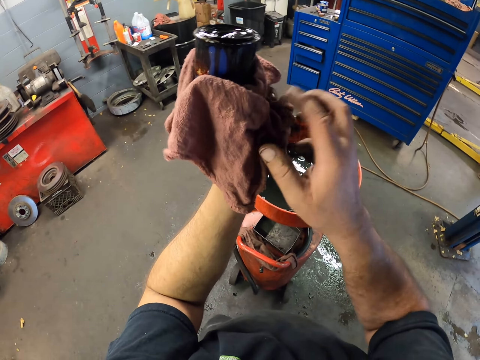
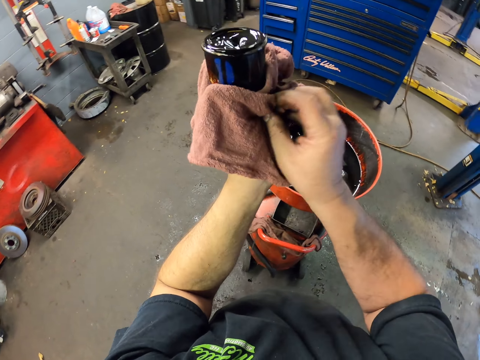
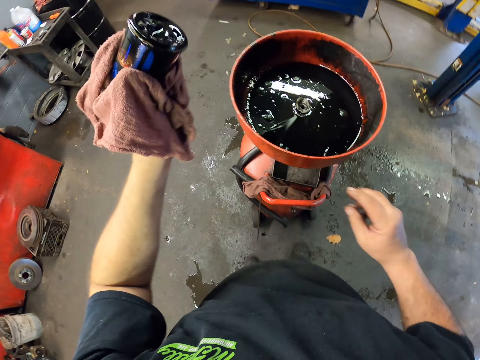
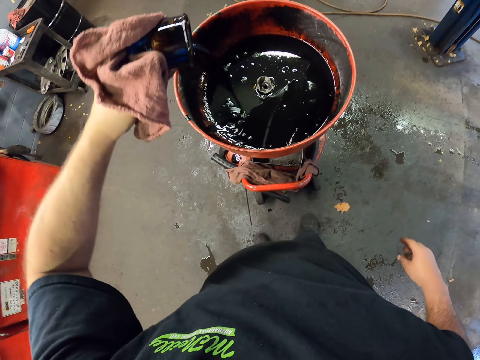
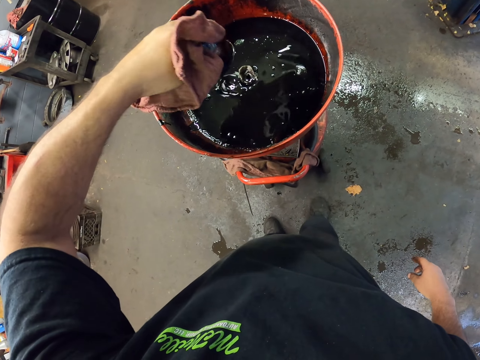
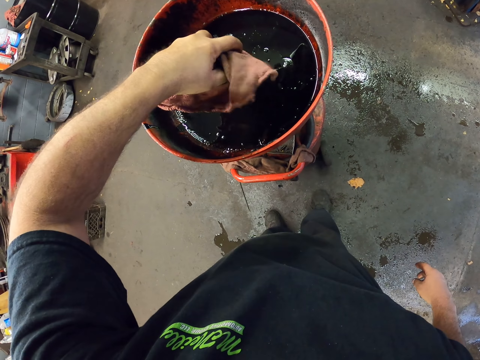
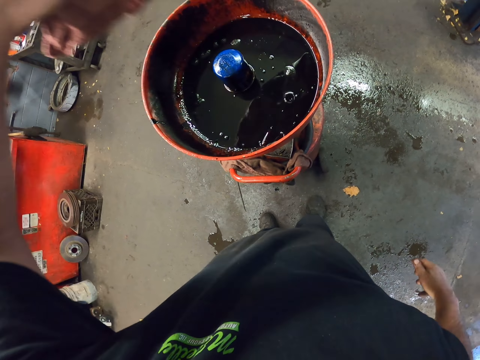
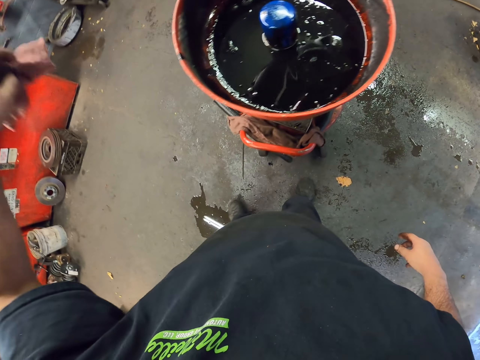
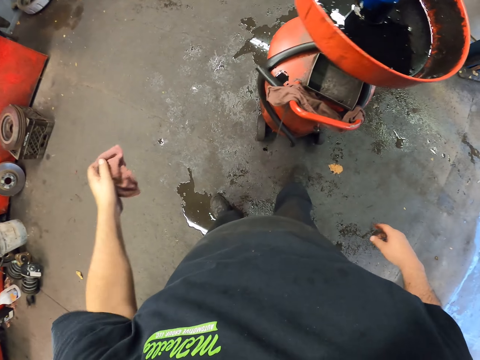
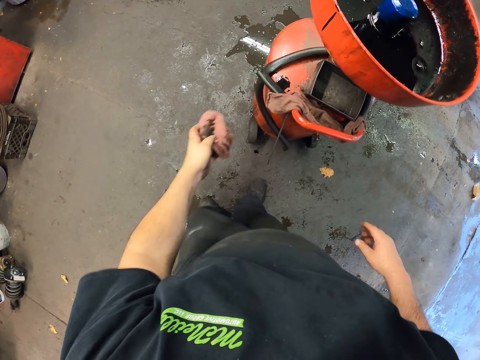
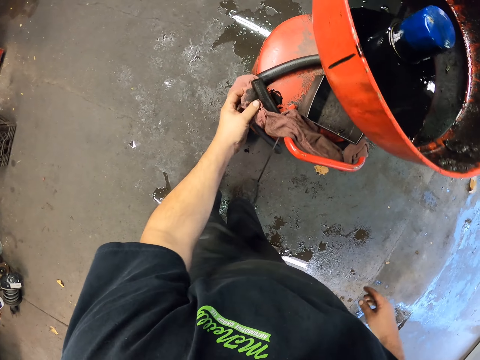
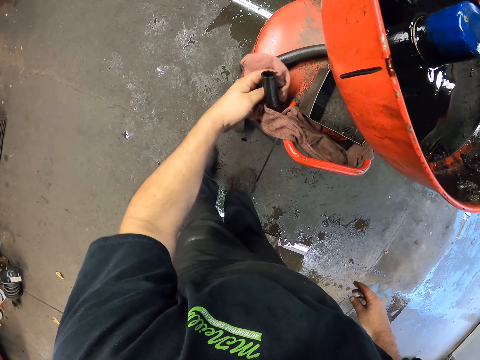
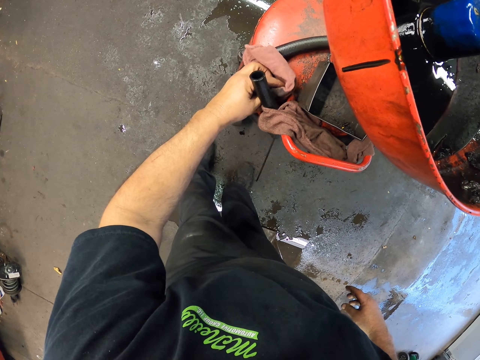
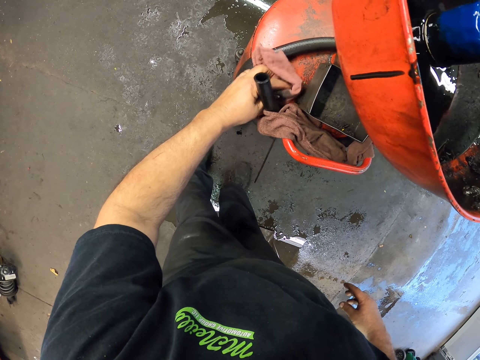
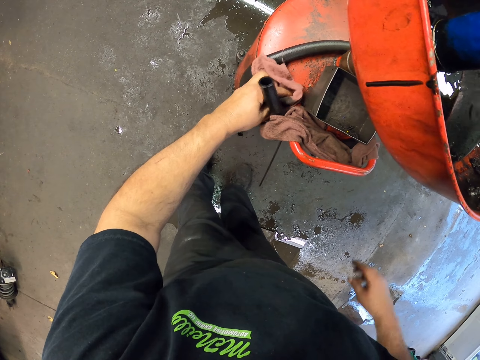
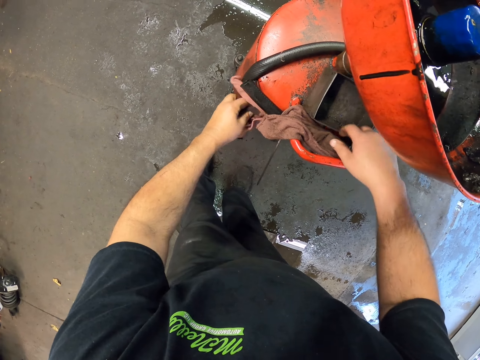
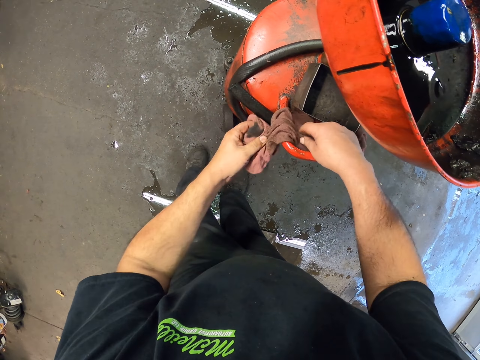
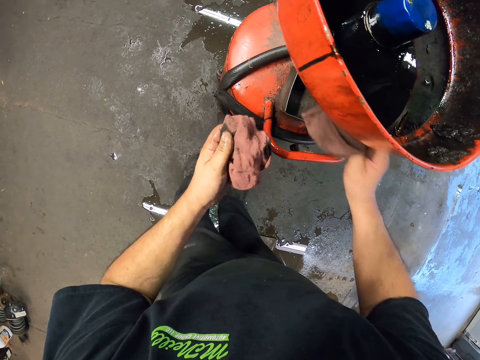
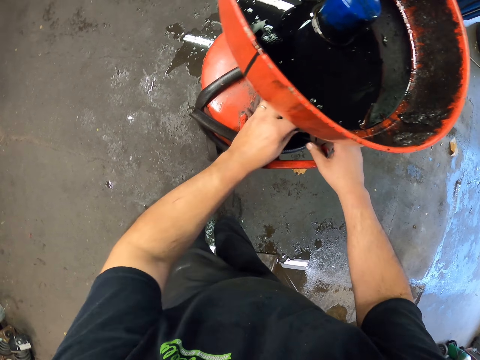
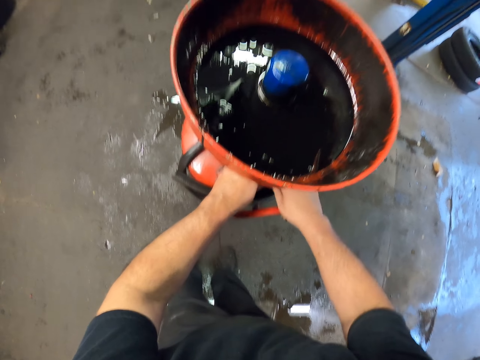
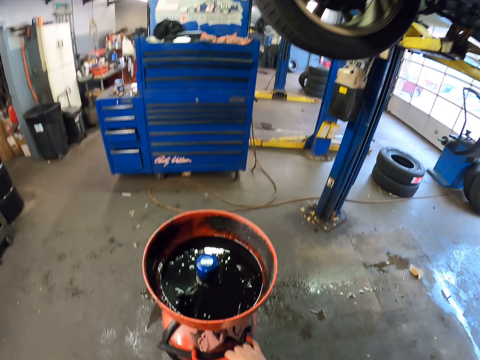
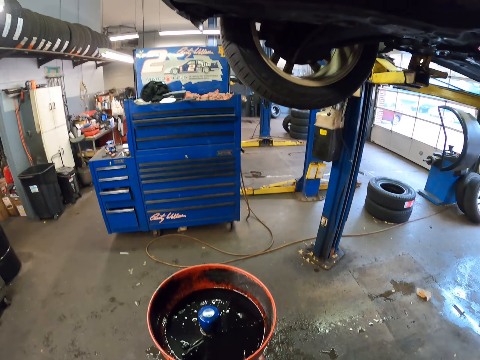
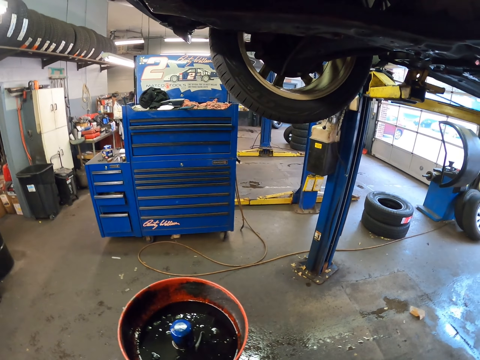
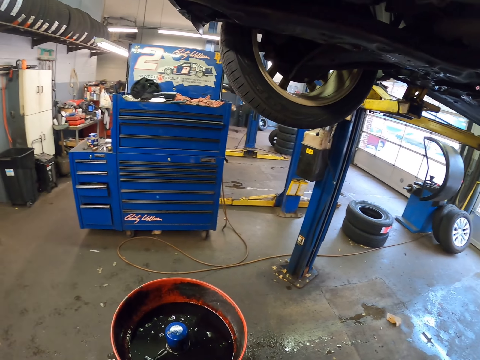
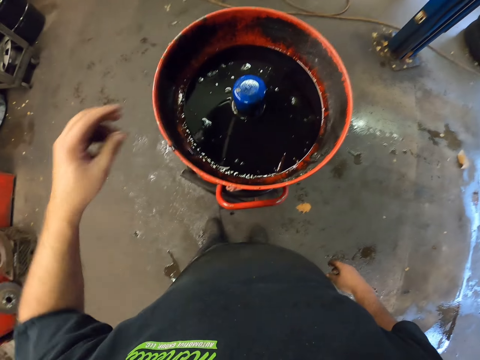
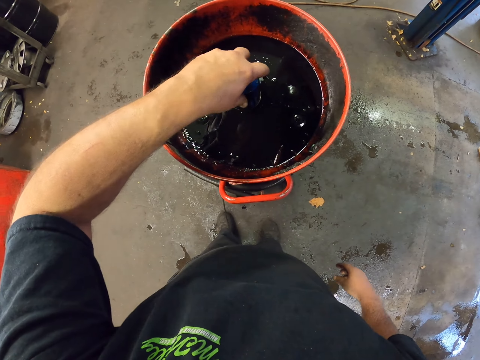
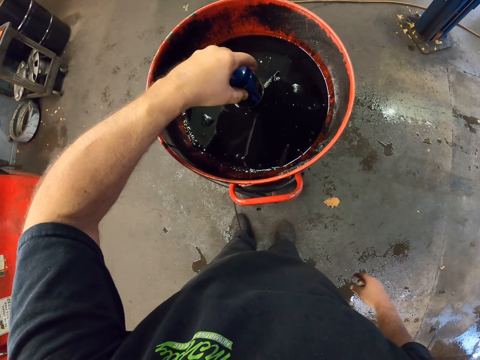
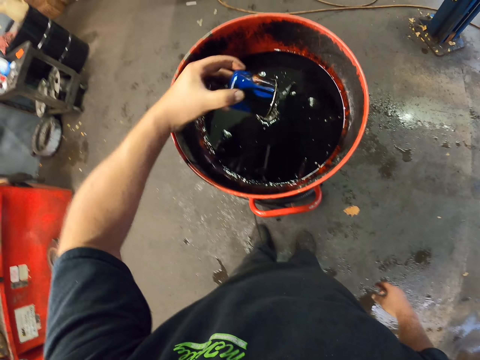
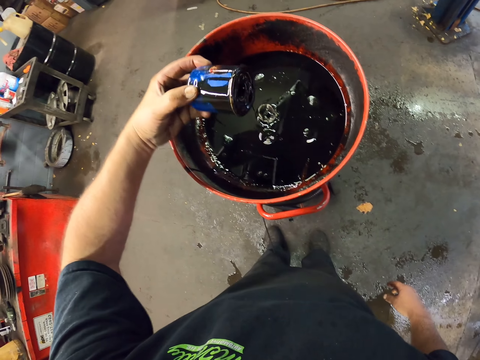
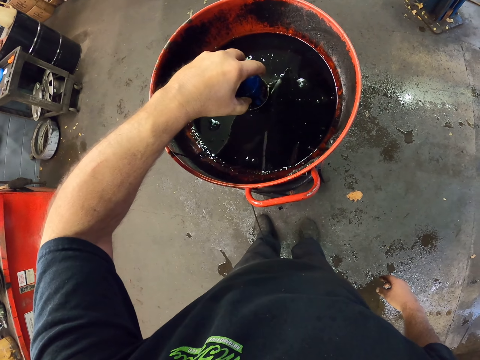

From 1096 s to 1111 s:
The camera wearer wipes a can with a towel. They pour oil from the container into the can. They place the can on the machine. They wipe the machine with the towel. They pick up the towel from the machine. They look around. They place the towel on the machine. They look at the container. They pick up the can from the machine.

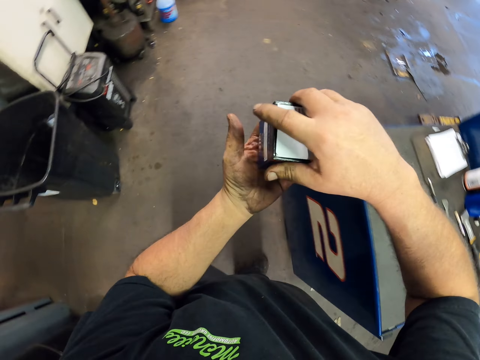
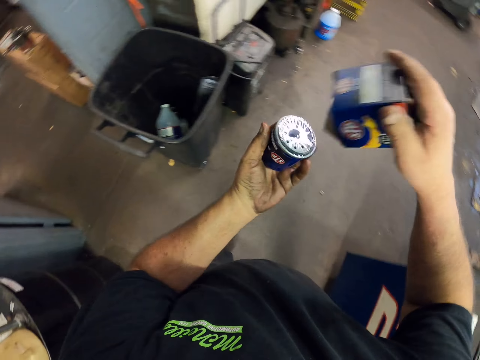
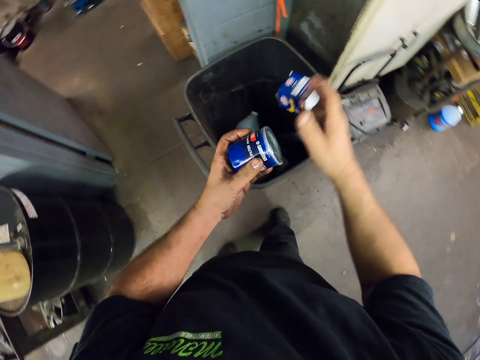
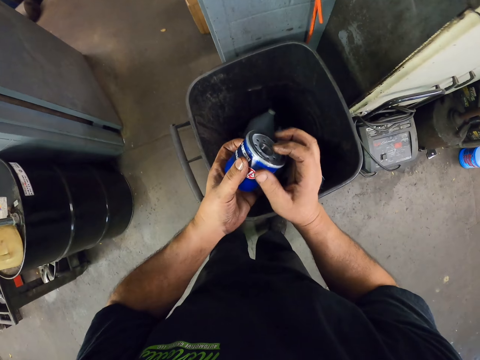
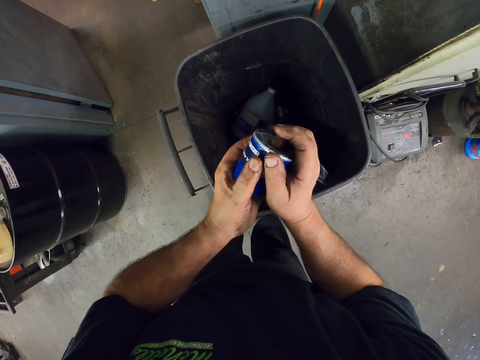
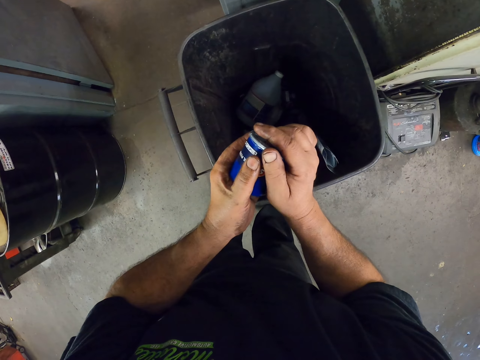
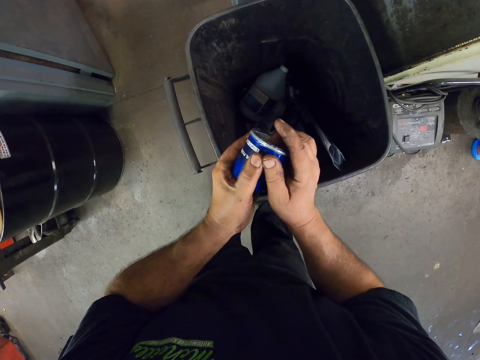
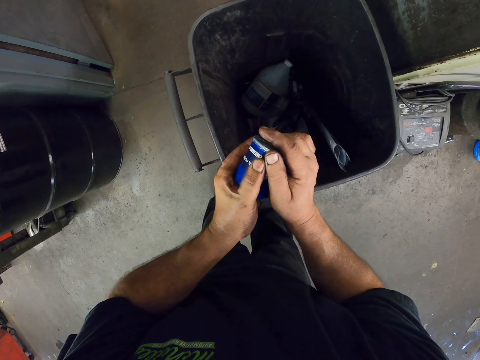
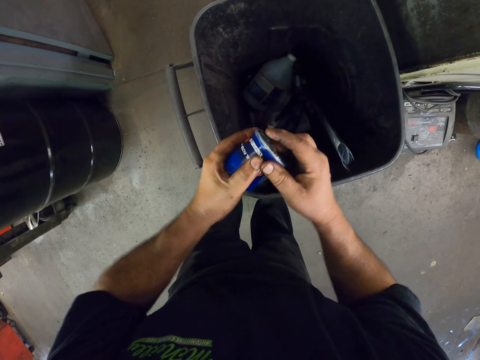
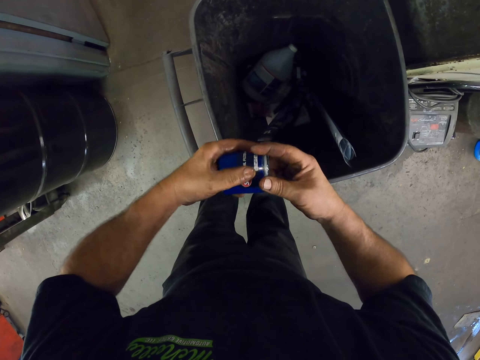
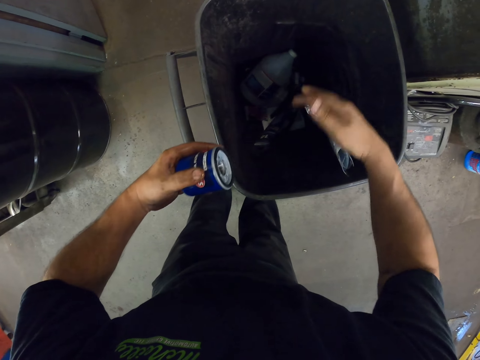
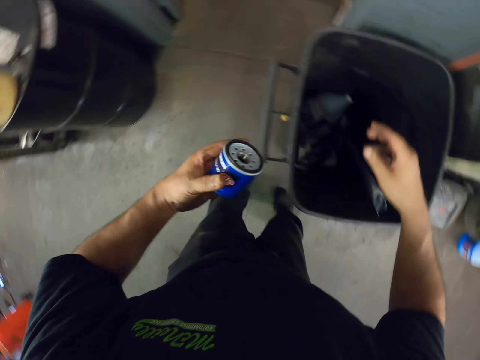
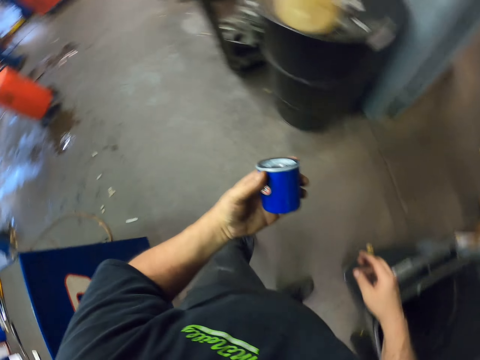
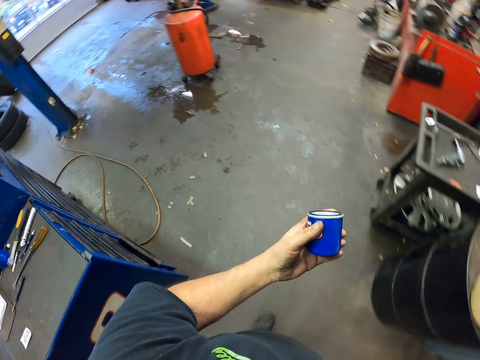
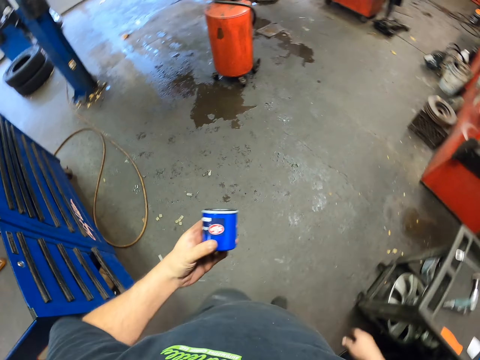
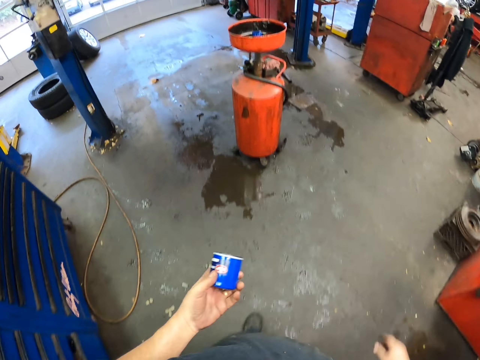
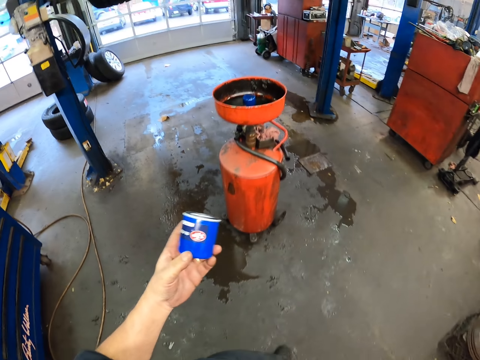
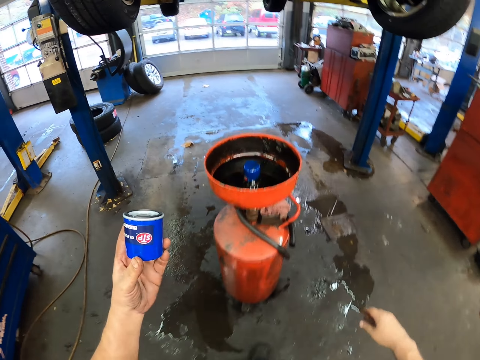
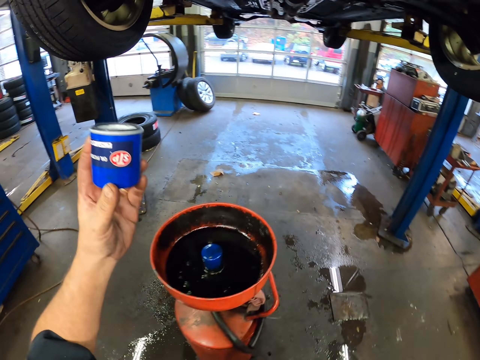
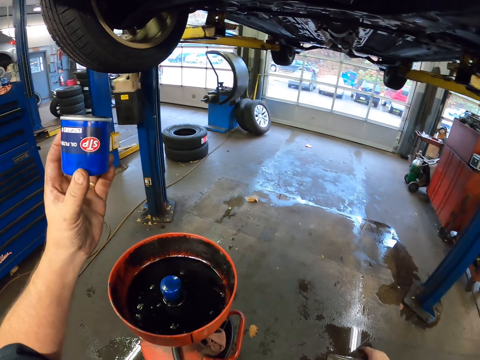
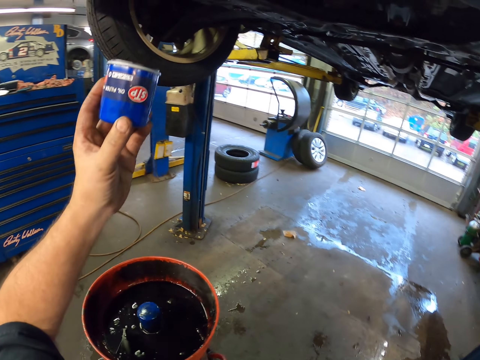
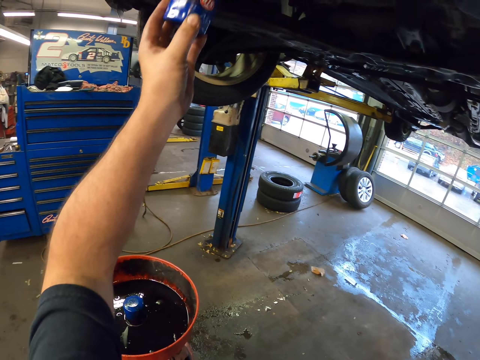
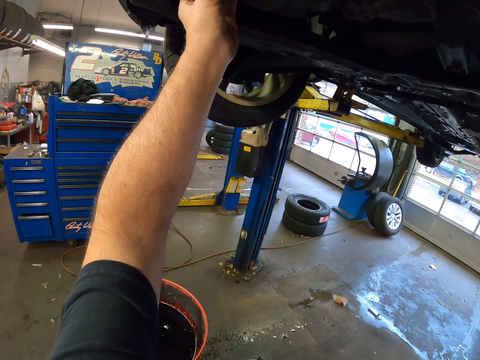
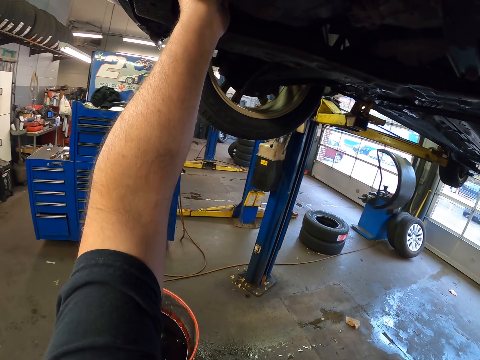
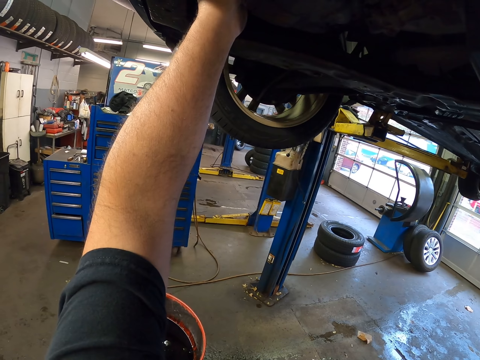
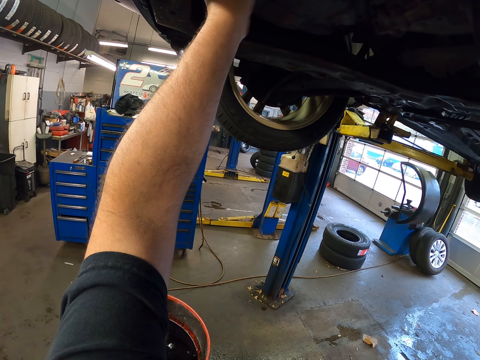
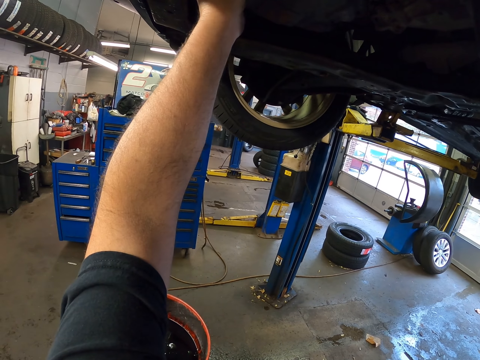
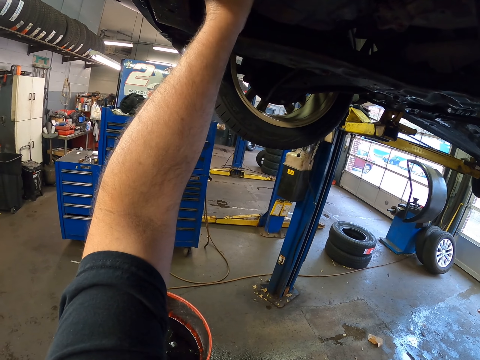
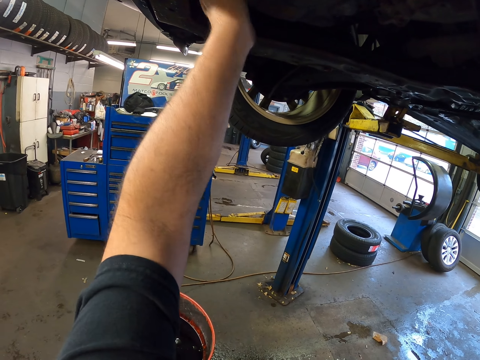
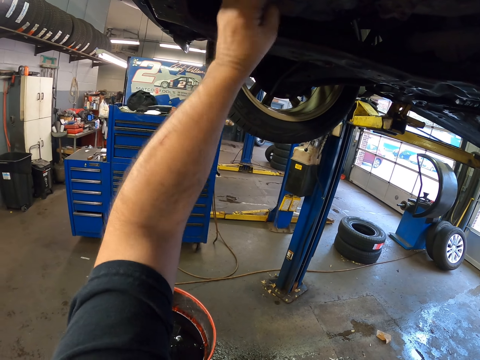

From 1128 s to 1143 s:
The camera wearer holds a box with both hands. They drop a can on the other hand. They drop the box on the bin. They remove paper from a container. They adjust the can with both hands. They drop the paper with a hand. They walk around. They place the can in the car. They put the container in the car.
